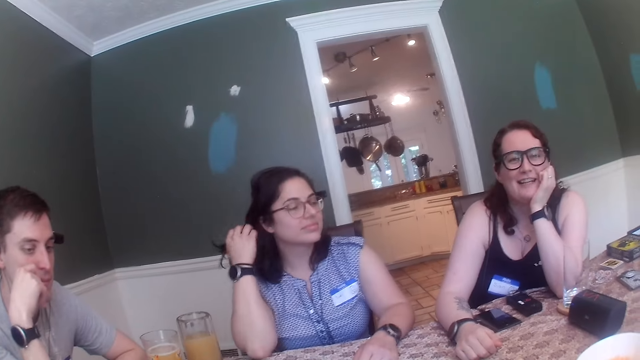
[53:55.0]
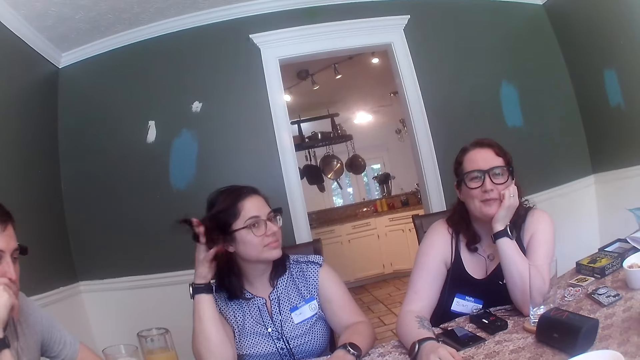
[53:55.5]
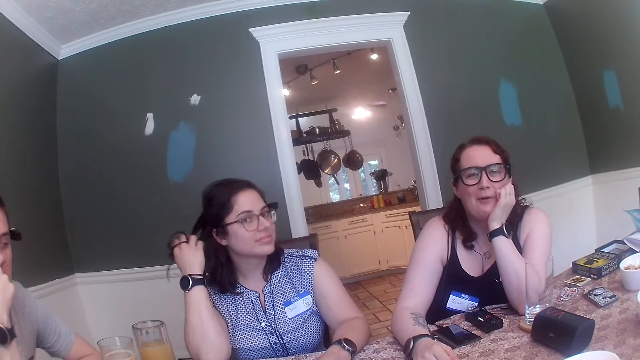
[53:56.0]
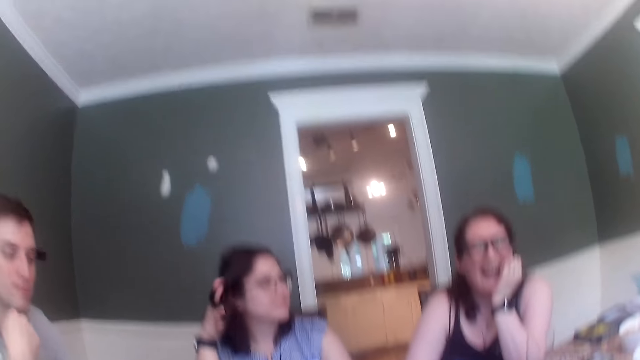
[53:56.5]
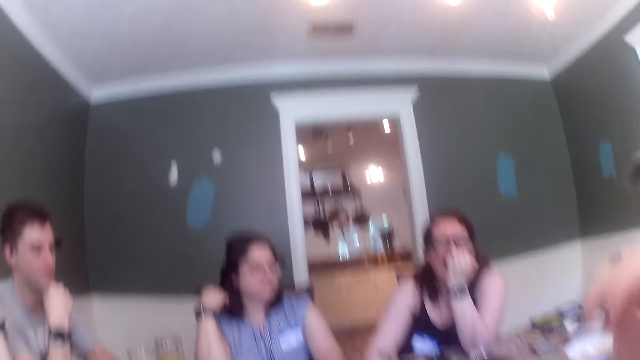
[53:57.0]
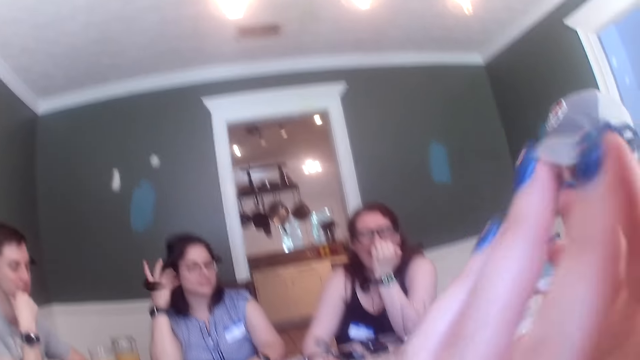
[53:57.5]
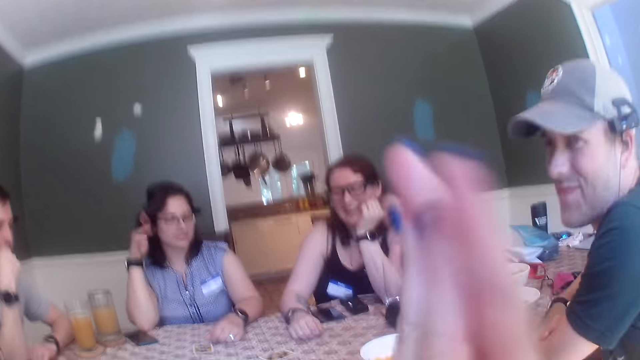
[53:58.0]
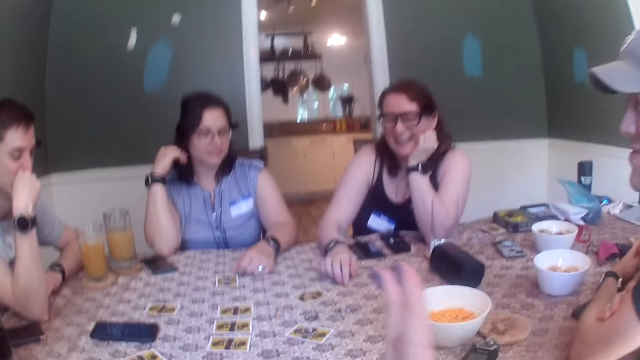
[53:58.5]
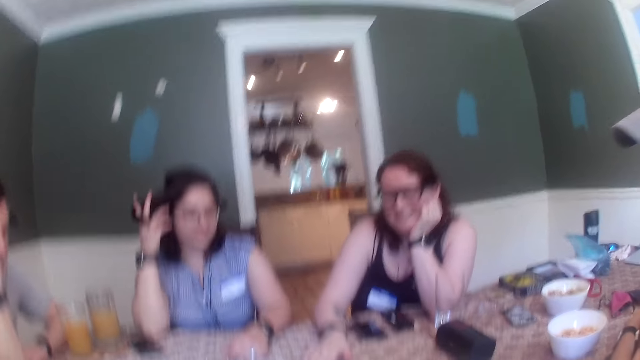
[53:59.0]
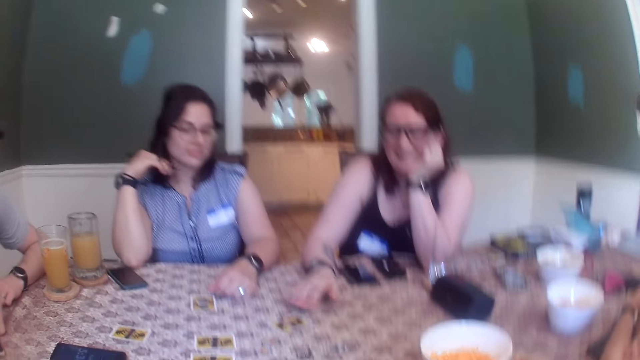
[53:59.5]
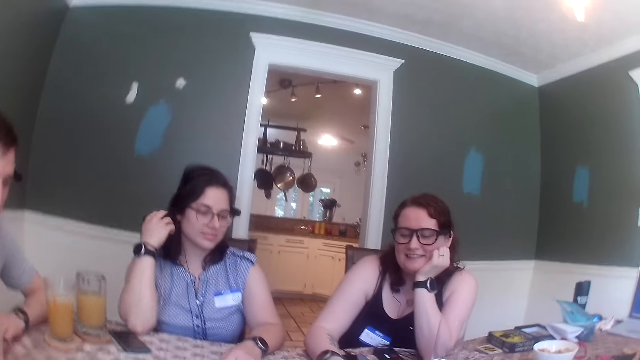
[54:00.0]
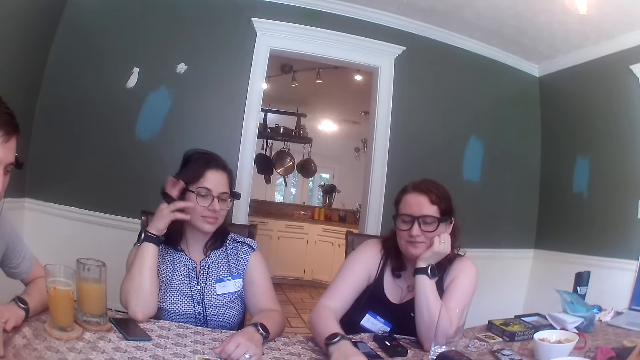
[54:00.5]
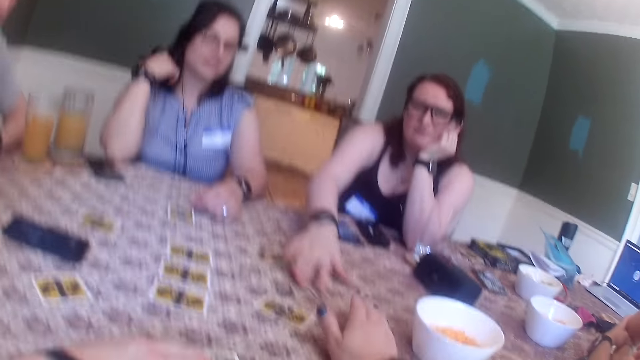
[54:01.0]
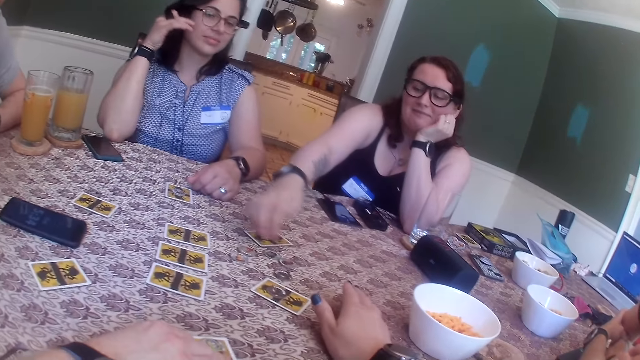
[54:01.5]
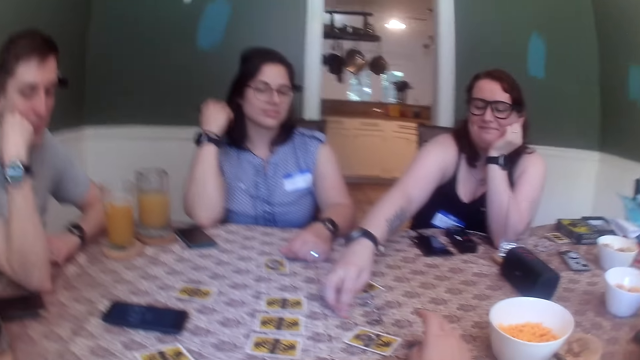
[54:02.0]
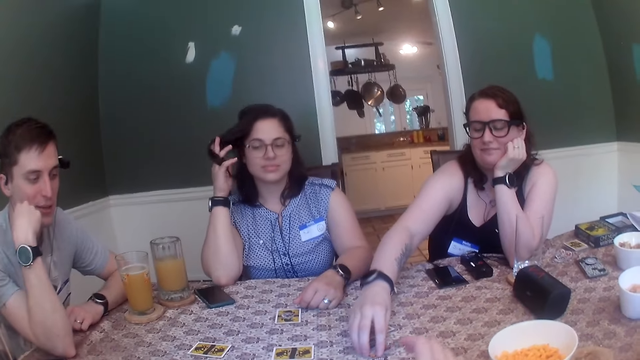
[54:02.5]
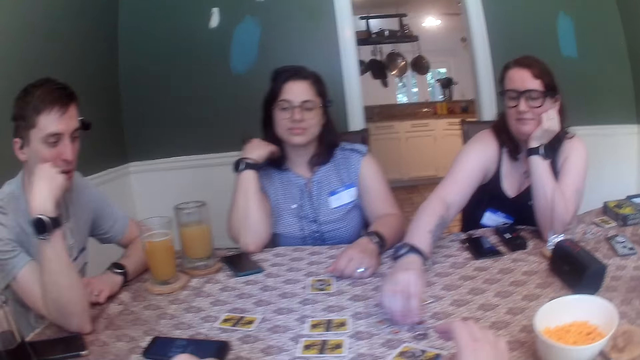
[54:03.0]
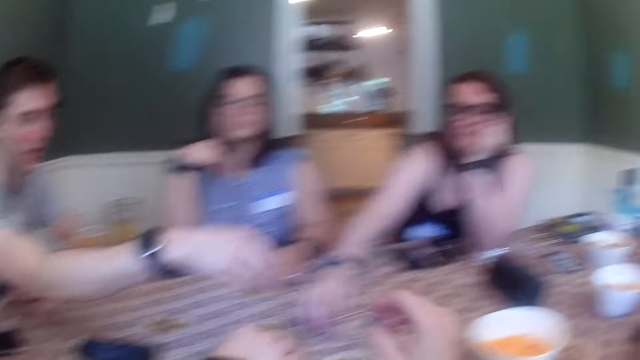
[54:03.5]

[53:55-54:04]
The camera wearer lifts their hands. A woman pushes a card on the table with her right hand. Another woman plays with her hair. A third woman moves her hands. The first woman arranges some tokens on the table in her right hand.

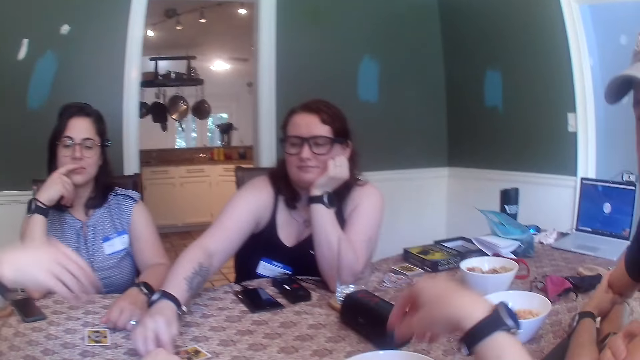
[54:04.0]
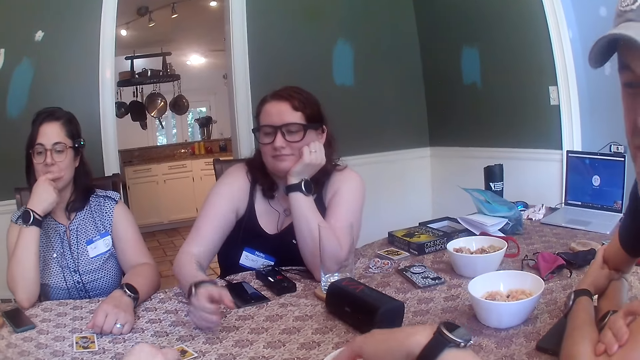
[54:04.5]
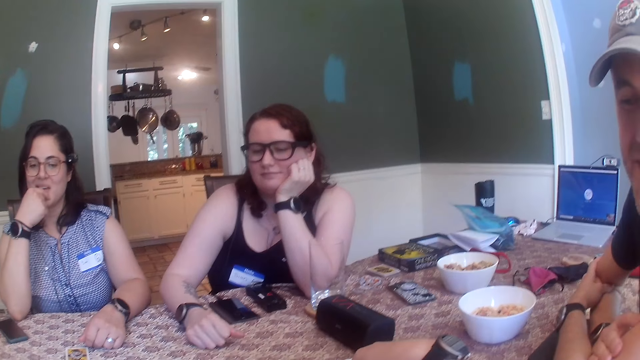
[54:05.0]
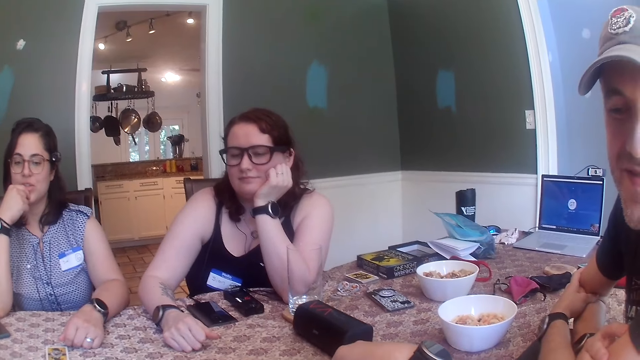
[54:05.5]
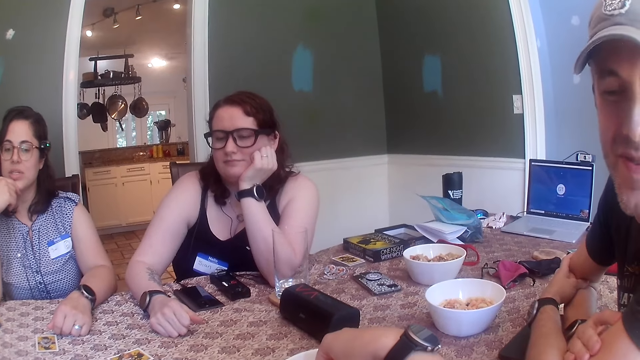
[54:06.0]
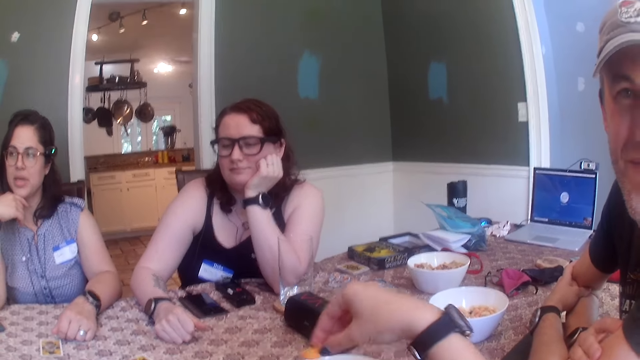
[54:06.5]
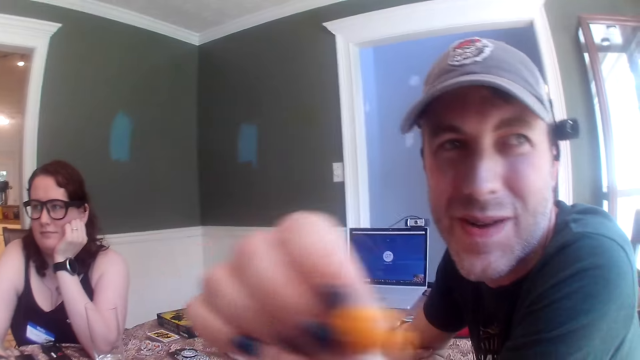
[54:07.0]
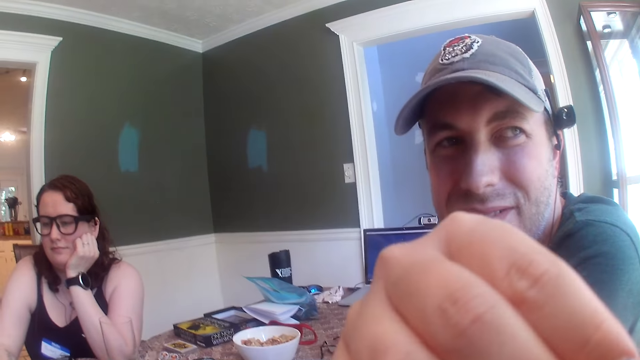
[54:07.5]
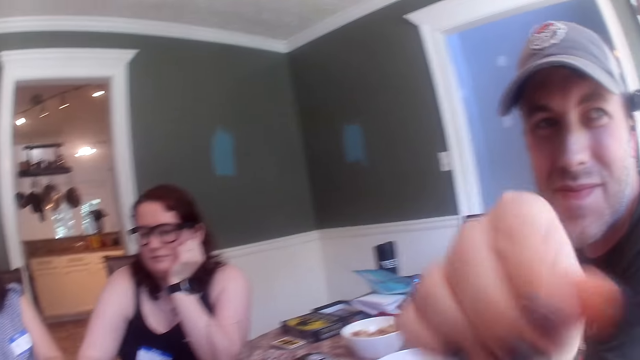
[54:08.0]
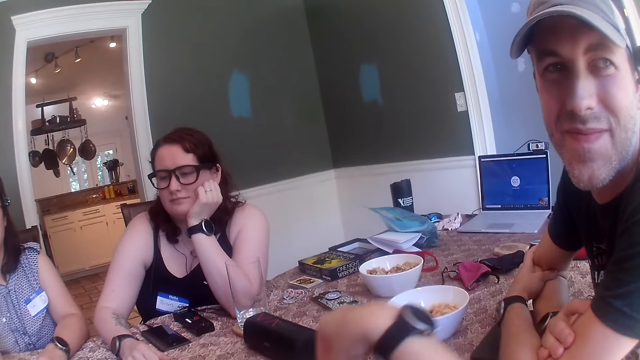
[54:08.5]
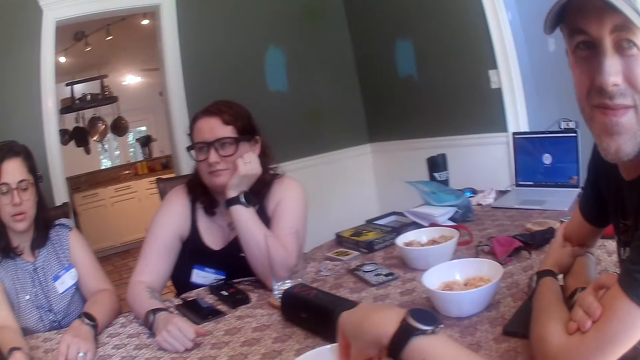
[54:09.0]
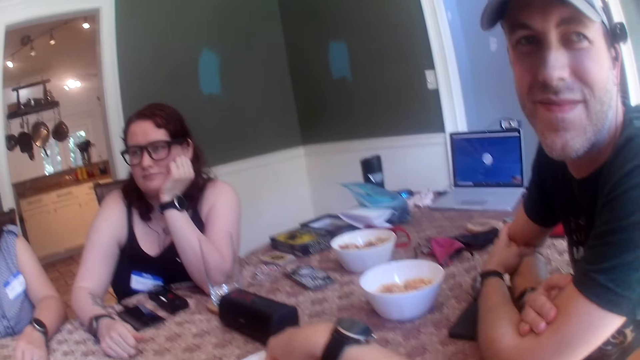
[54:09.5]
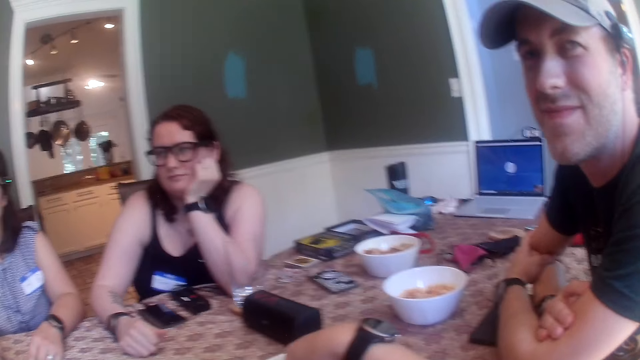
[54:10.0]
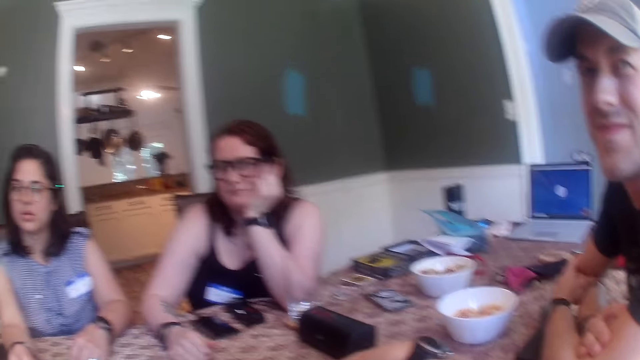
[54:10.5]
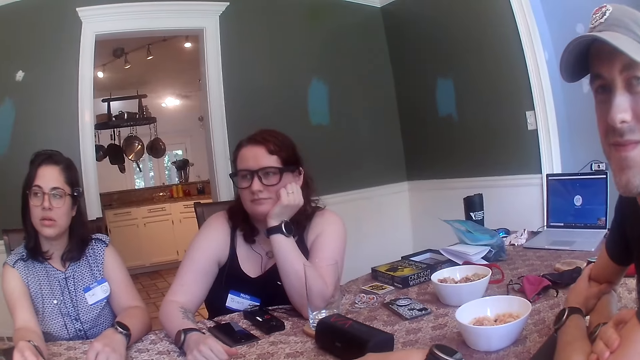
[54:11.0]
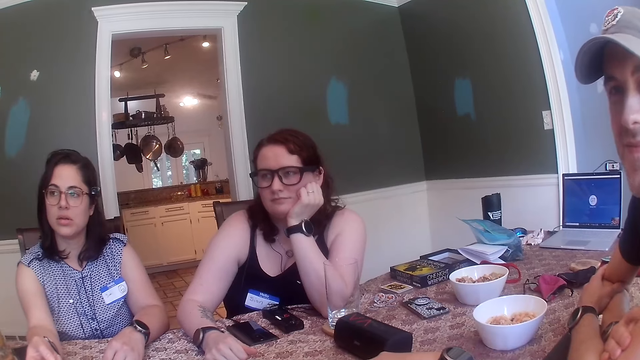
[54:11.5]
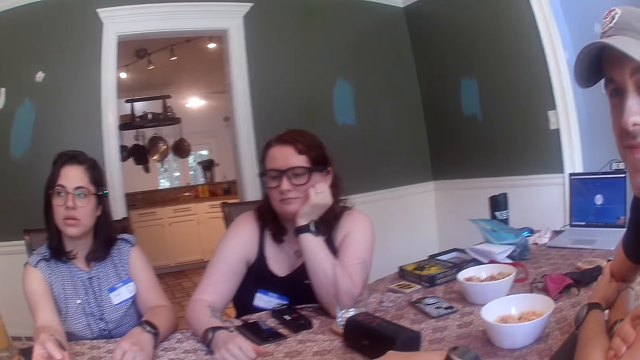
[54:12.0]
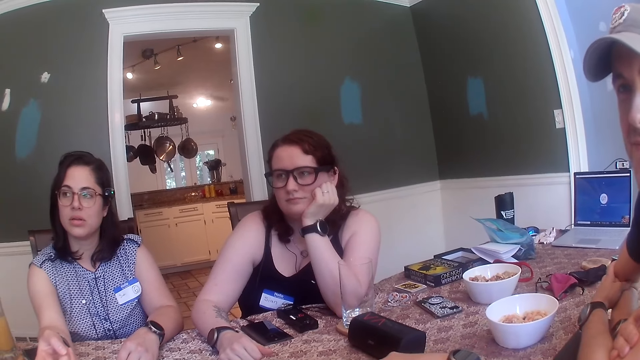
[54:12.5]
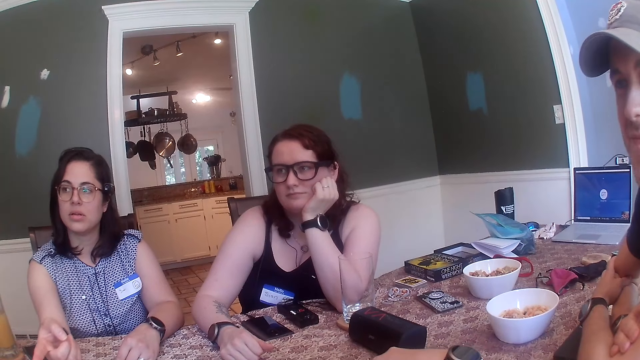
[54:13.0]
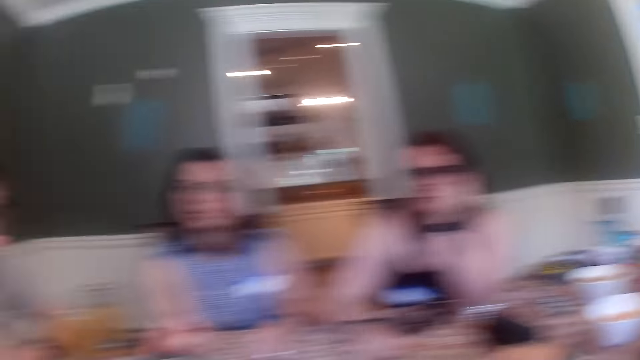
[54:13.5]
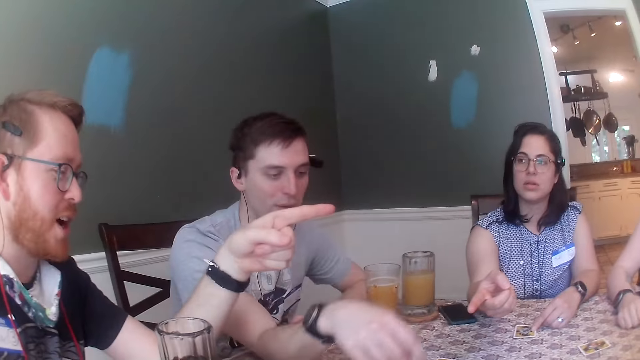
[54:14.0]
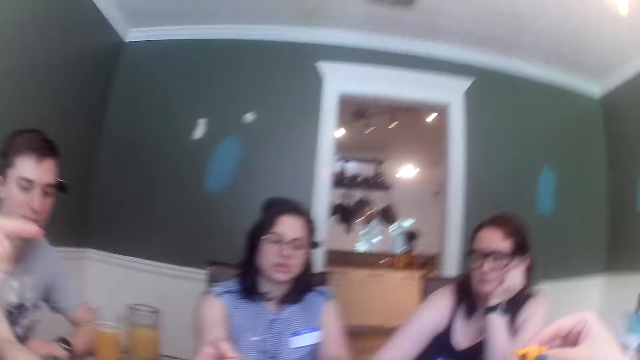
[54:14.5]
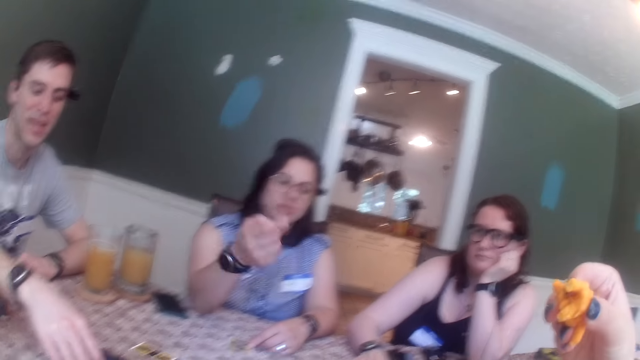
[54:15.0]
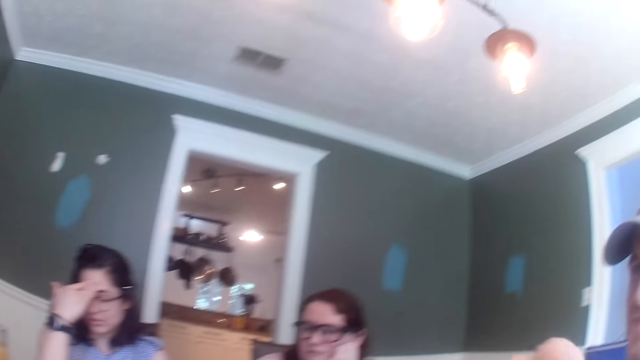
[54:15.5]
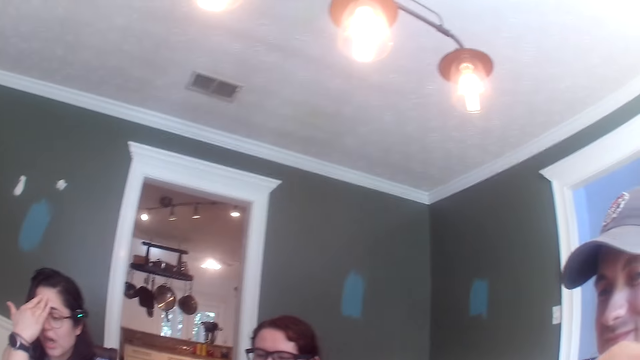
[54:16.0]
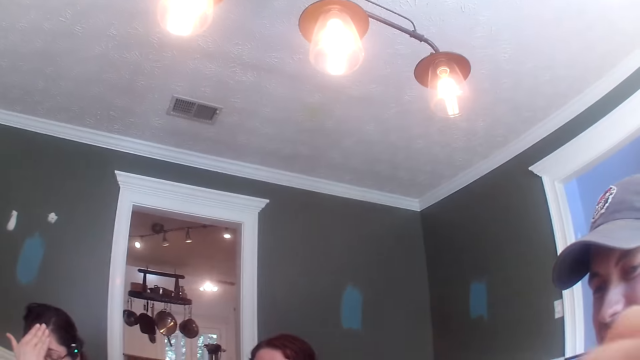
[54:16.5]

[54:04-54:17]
A man moves his hand. The camera wearer lifts her hand. She picks up some chips from the plate on the table with her right hand. She eats the chips from her right hand. She picks up some chips from the plate on the table with her right hand. Another man points forward. A woman moves her hand.
